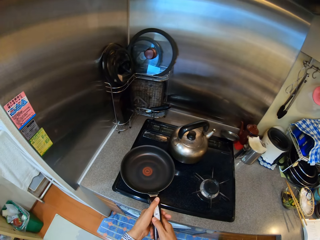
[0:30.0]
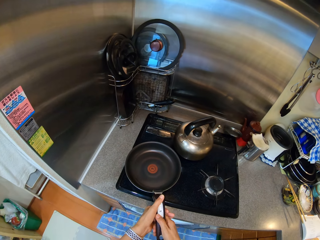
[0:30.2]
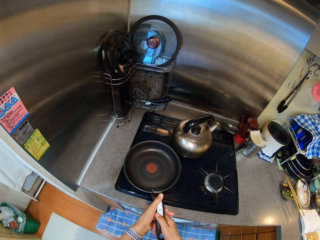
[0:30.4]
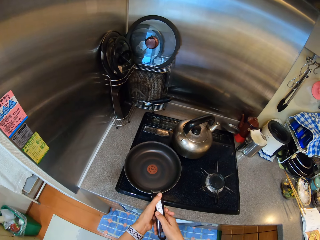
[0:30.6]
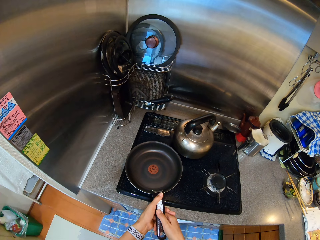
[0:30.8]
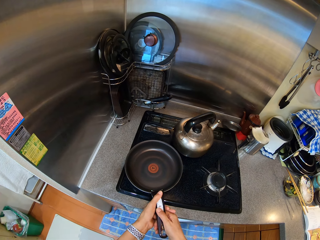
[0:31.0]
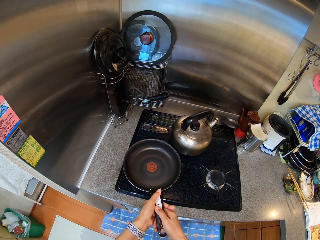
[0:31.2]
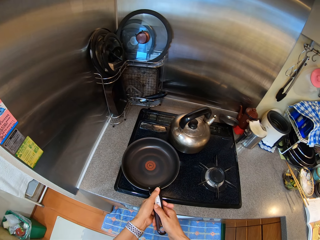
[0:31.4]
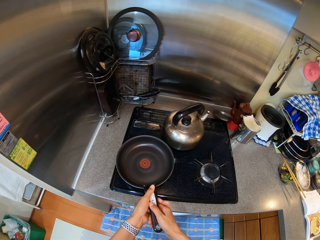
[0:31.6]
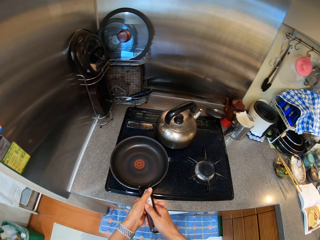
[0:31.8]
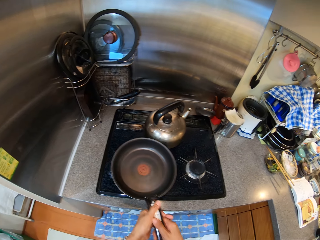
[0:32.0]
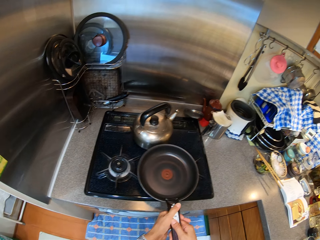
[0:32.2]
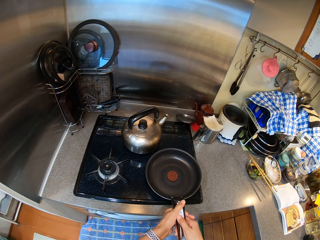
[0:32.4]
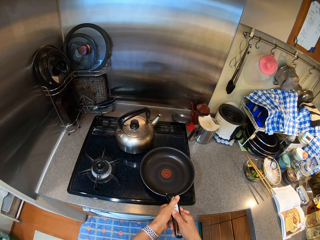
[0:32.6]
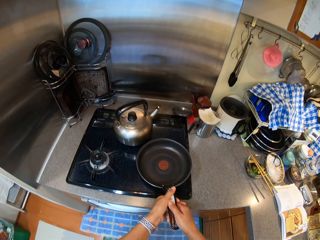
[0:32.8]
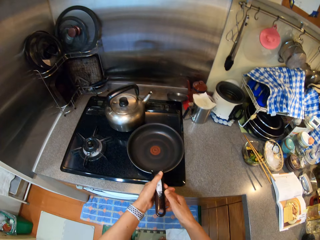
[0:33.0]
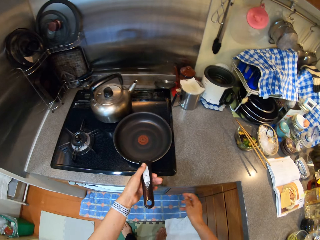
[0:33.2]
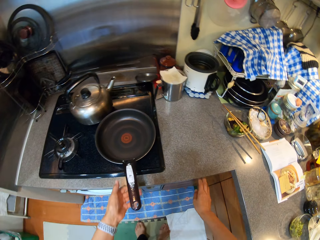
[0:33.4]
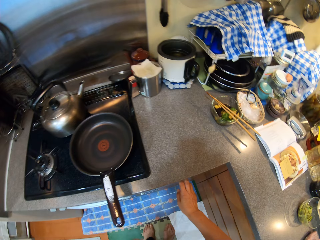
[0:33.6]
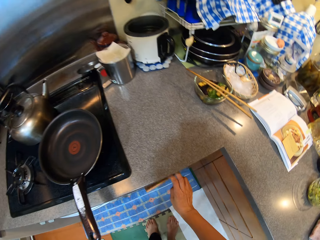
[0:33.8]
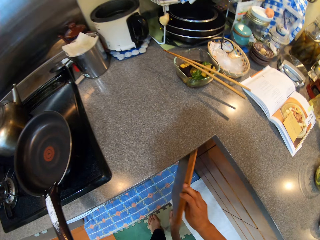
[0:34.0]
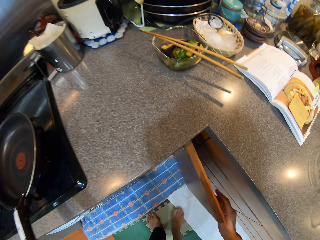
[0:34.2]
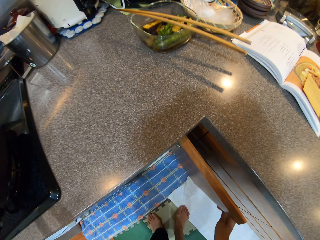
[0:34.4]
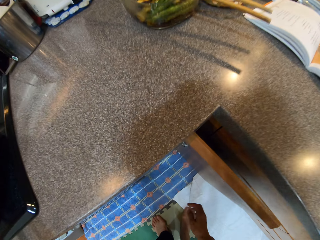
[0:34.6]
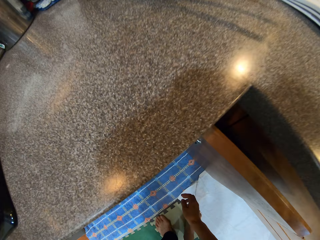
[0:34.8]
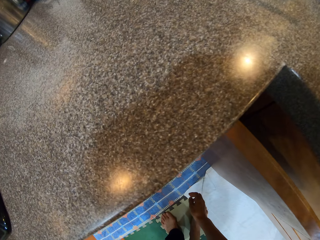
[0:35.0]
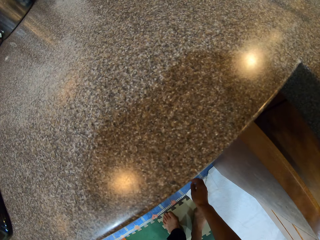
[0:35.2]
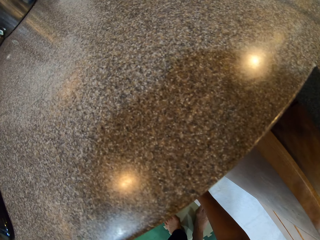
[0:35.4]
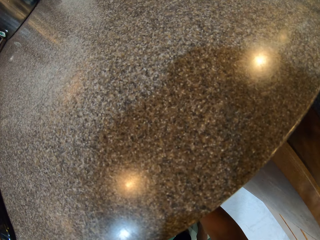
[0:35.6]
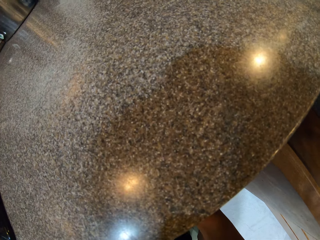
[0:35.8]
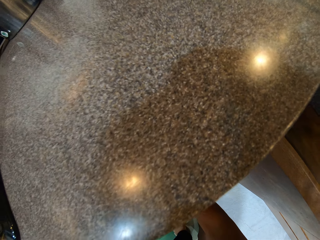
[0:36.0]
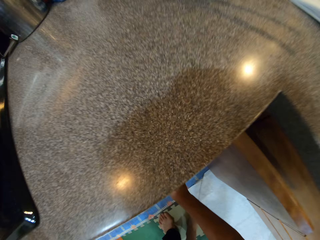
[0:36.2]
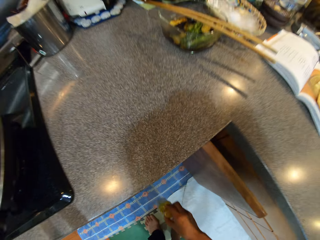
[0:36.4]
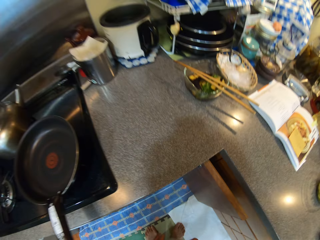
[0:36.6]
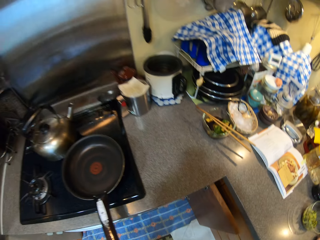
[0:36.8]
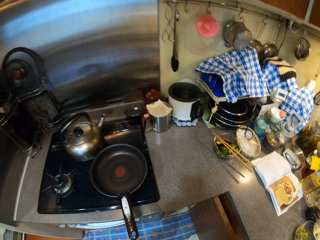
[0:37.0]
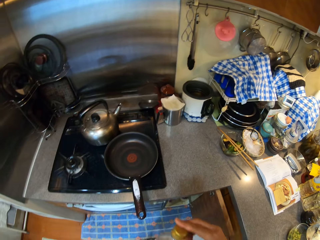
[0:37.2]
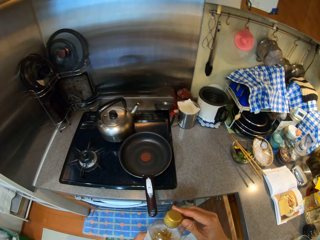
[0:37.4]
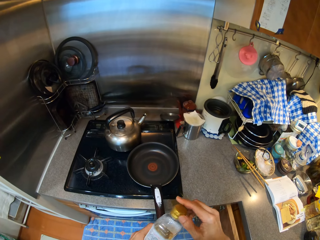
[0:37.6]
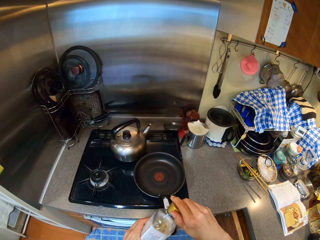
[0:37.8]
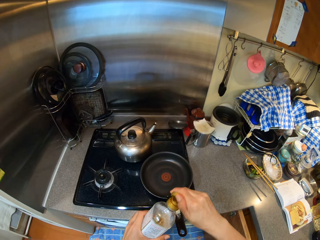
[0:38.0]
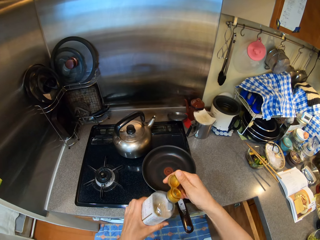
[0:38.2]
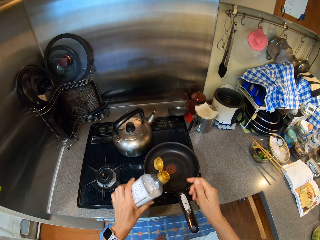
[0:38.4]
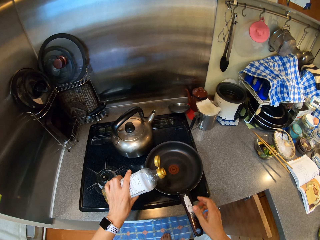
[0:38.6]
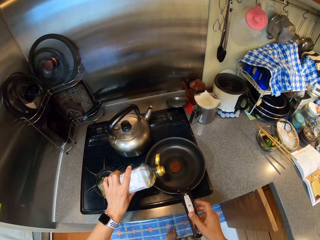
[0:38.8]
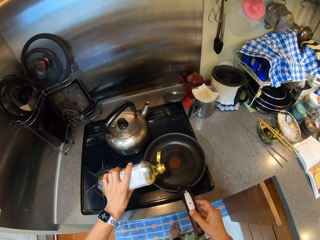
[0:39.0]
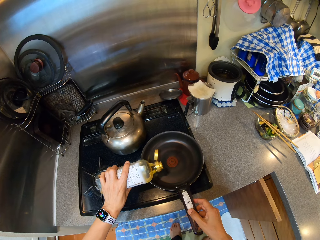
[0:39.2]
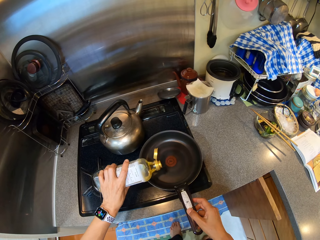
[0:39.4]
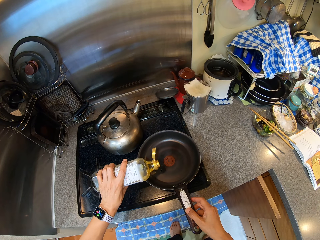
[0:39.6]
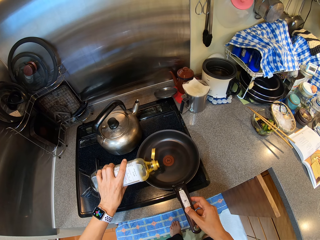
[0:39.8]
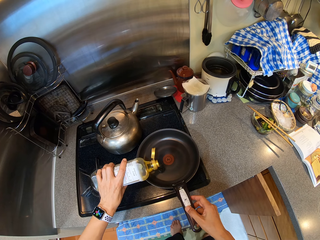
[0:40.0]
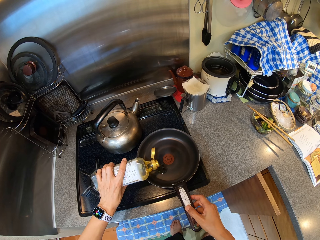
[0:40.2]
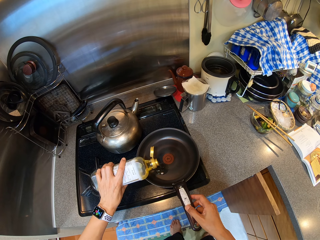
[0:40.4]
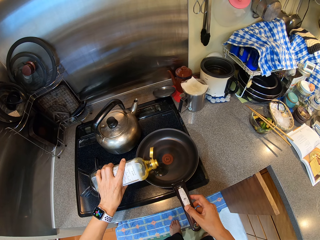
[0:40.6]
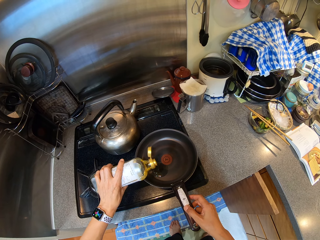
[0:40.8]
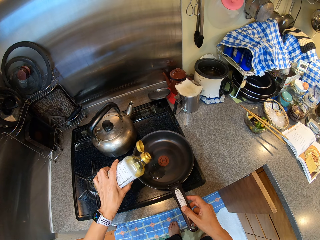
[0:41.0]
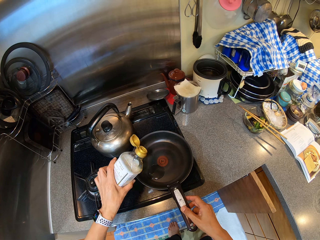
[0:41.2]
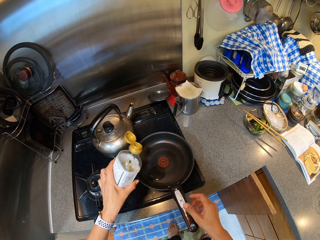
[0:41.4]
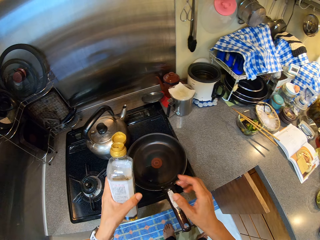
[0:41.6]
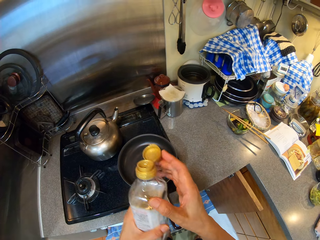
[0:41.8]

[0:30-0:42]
The camera wearer hooks the handle in a cooking pan. They move the cooking pan. They put the pan on the gas cooker. They open the kitchen cabinet. They pick up the vegetable oil. They open a bottle of cooking oil. They put oil in the cooking pan.

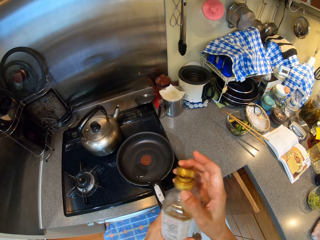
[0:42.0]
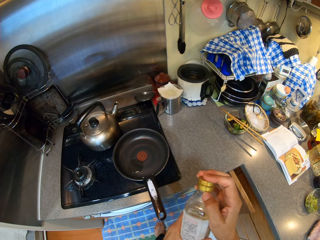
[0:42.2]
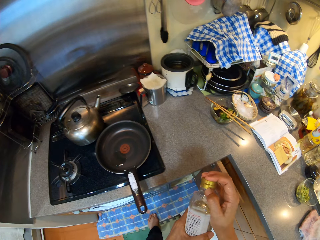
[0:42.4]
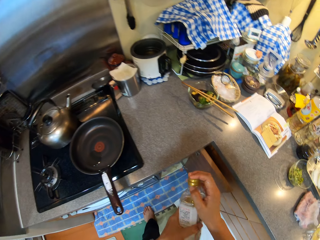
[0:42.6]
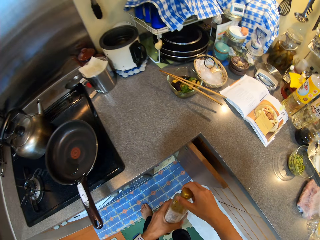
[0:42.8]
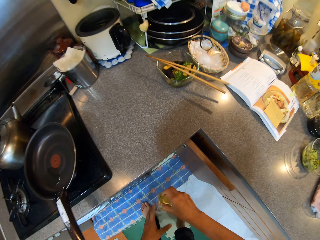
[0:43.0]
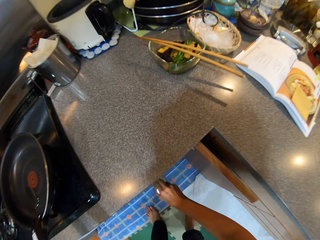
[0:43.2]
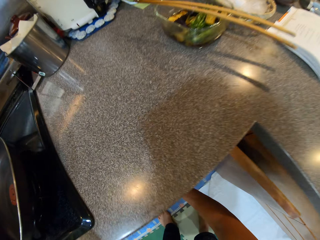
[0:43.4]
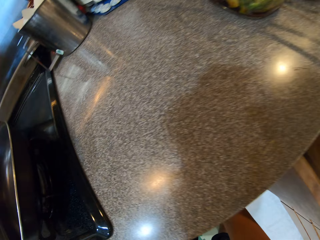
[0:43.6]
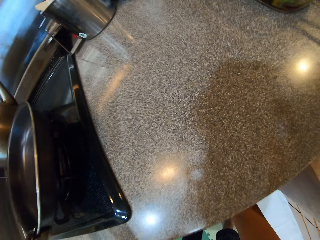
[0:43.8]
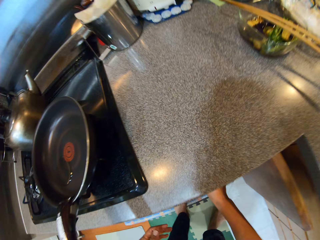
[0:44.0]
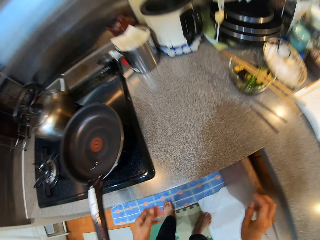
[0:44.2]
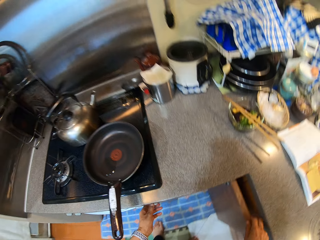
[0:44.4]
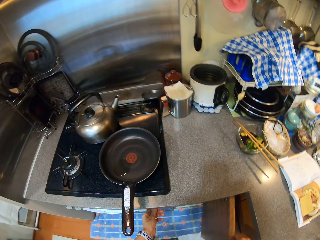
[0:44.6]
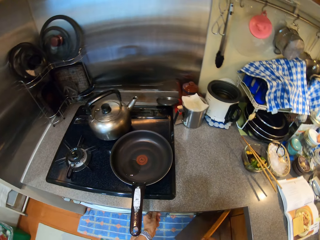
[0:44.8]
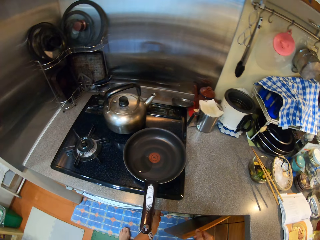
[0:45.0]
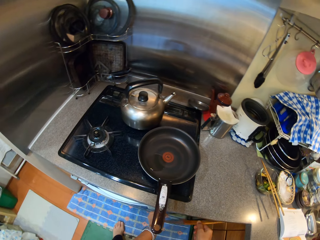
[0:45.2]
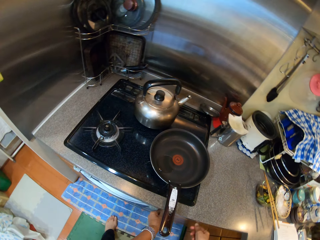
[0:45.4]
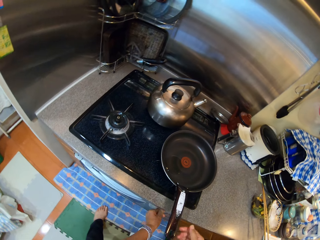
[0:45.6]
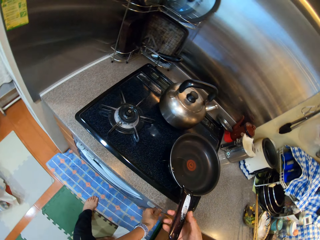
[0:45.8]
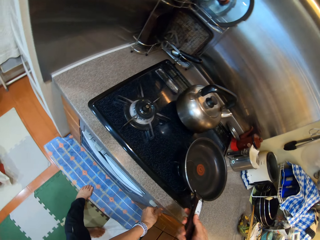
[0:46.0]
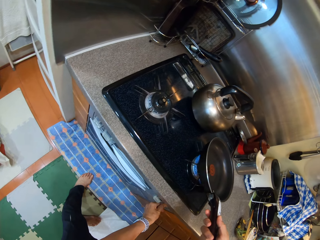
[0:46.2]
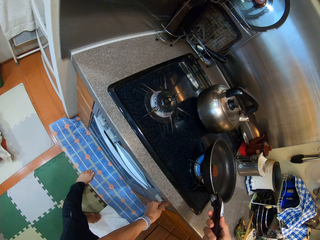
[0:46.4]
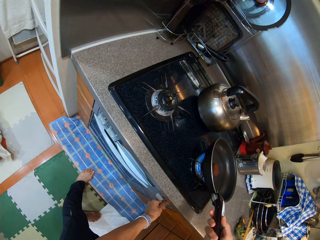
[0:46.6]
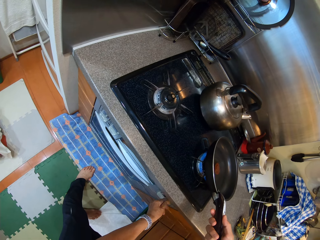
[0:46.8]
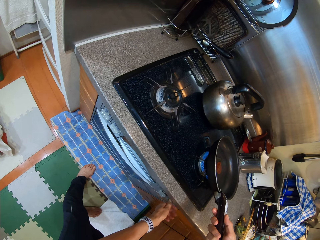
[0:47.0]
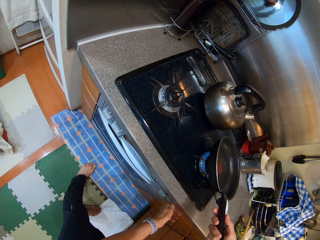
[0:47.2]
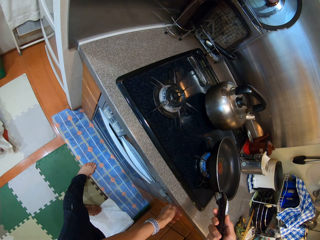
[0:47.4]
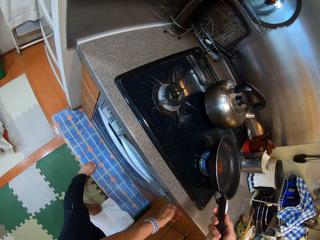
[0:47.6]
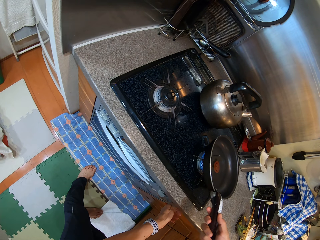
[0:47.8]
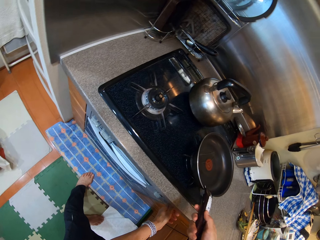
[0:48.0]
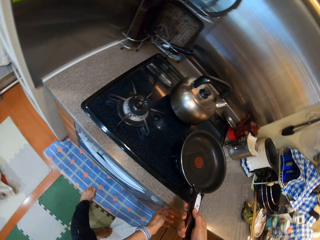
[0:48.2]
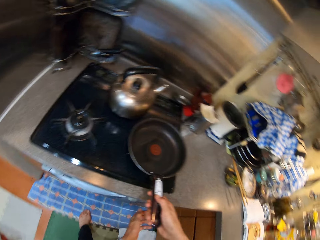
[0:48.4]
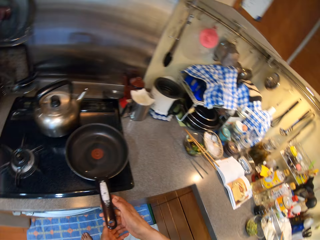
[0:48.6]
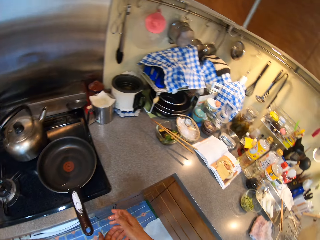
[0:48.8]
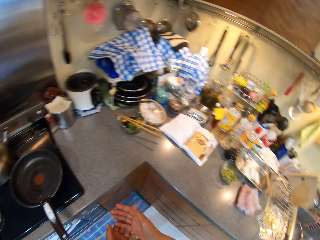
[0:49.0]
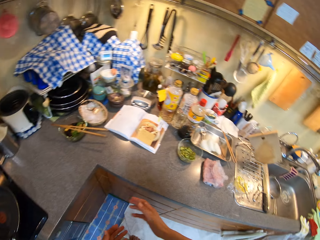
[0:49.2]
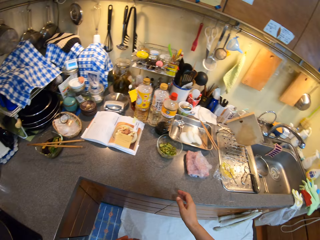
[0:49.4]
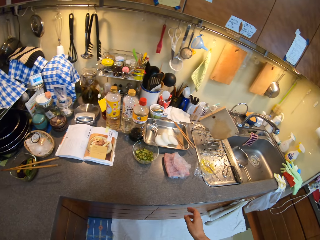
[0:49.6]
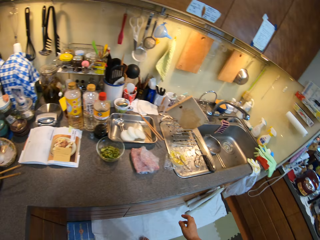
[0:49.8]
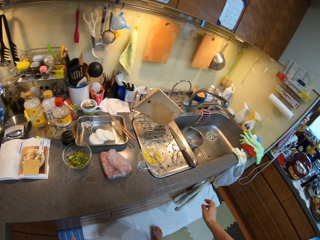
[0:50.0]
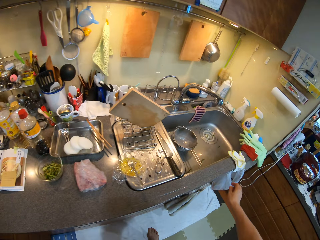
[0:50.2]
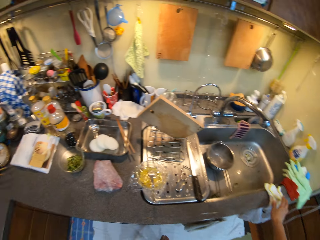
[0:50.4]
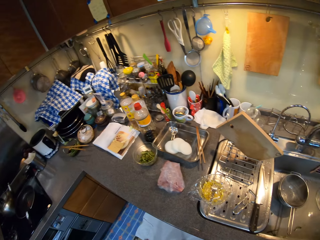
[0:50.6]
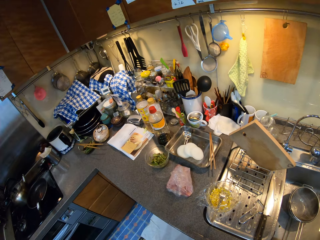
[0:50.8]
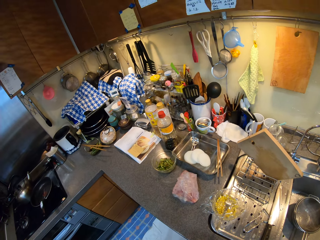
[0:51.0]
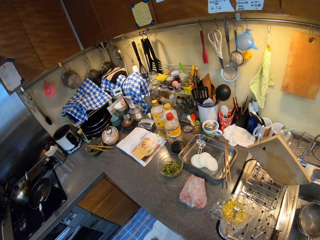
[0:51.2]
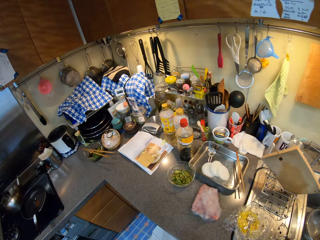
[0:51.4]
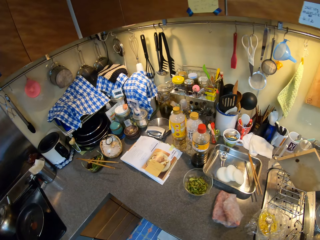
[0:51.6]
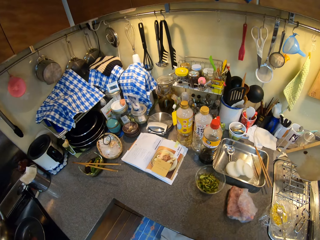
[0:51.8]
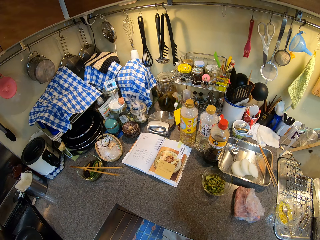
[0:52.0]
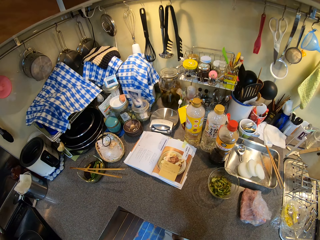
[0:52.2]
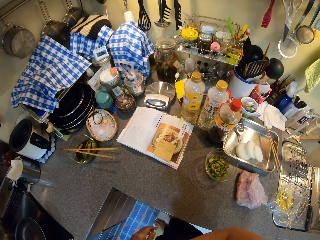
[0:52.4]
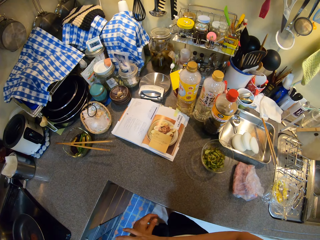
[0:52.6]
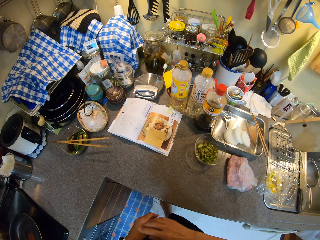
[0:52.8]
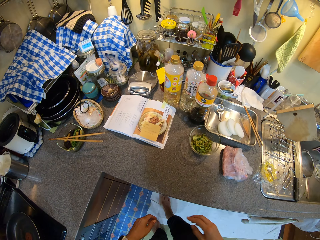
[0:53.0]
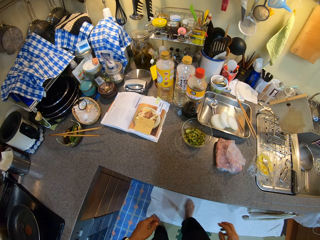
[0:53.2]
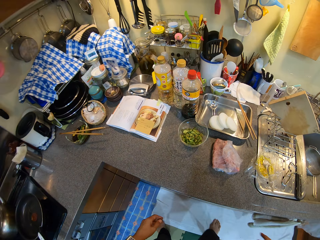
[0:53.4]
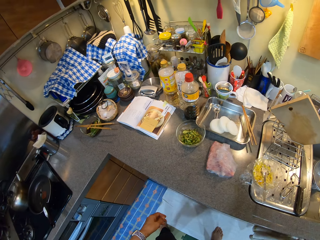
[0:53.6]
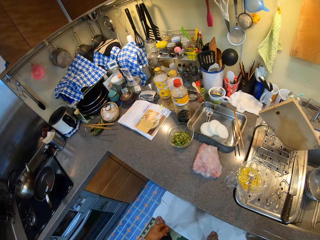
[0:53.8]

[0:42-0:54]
The camera wearer closes a cooking oil bottle. They return the vegetable oil in the cabinet. They close the kitchen cabinet. They put on the gas cooker. They open a cooker. They hold the pan. They walk around. They look around.
